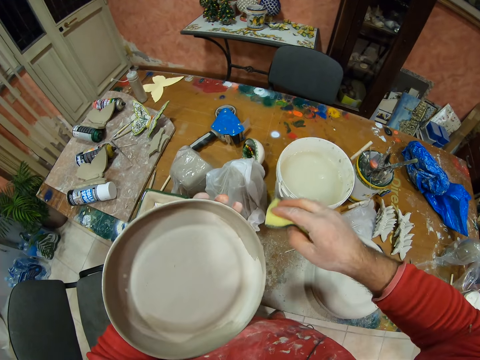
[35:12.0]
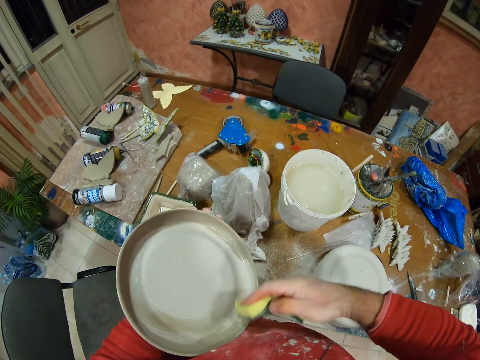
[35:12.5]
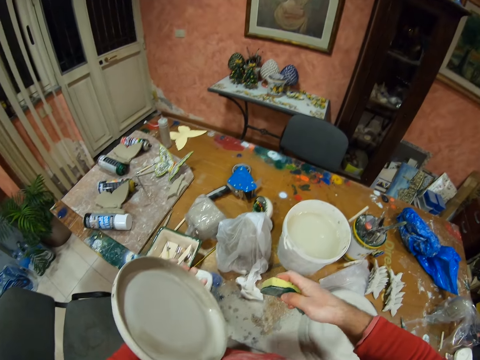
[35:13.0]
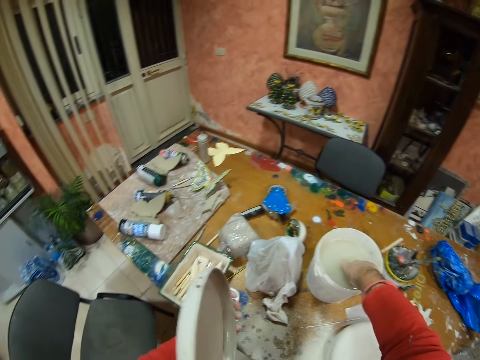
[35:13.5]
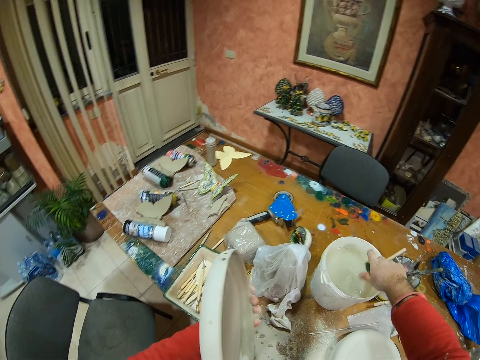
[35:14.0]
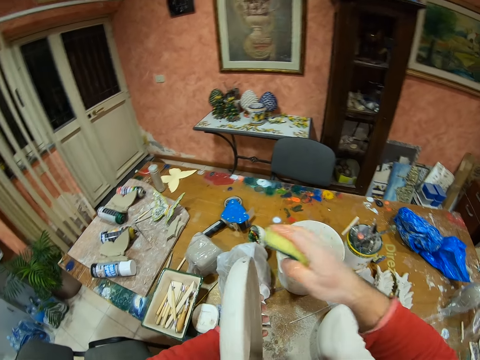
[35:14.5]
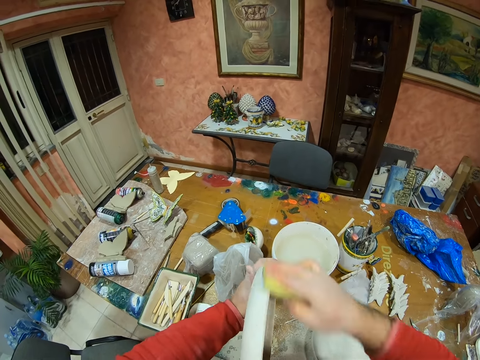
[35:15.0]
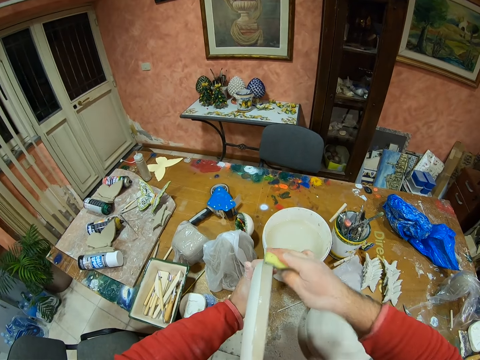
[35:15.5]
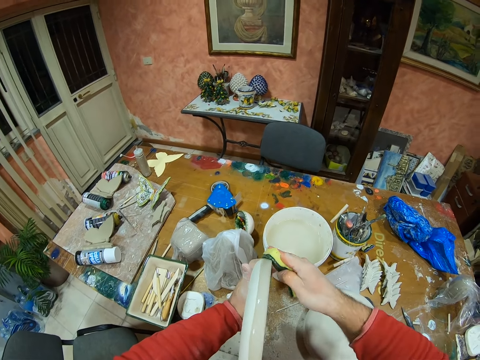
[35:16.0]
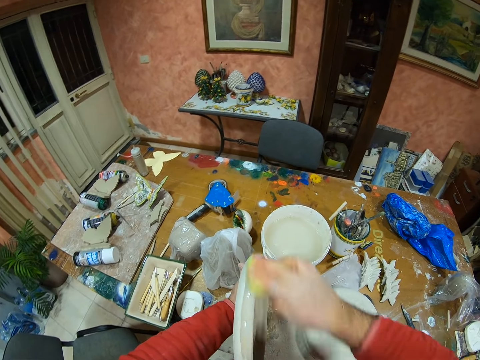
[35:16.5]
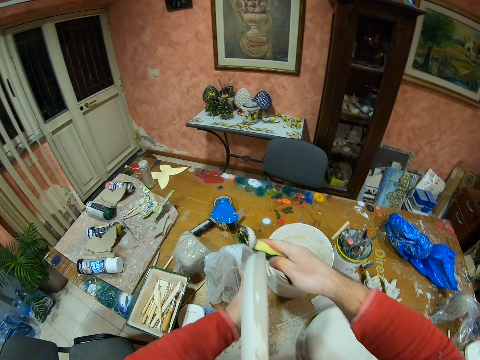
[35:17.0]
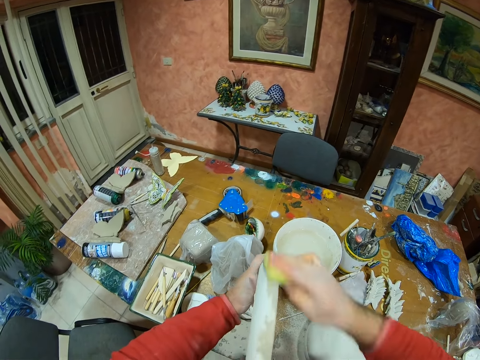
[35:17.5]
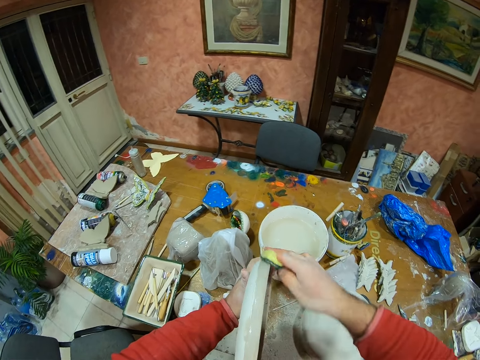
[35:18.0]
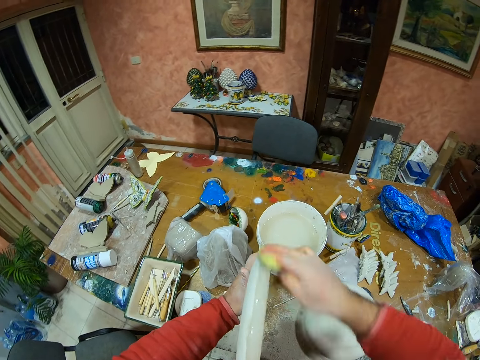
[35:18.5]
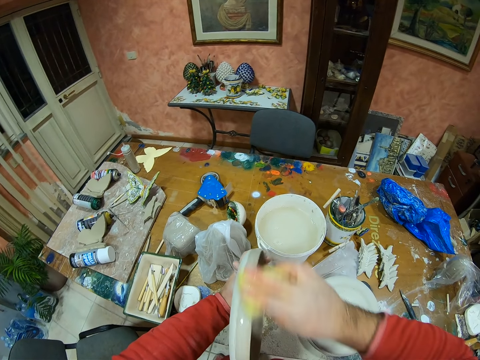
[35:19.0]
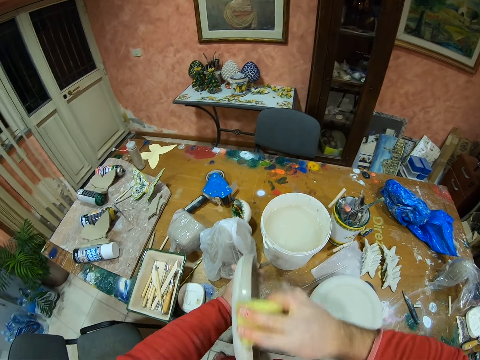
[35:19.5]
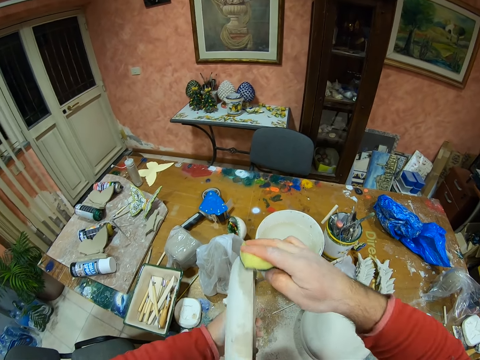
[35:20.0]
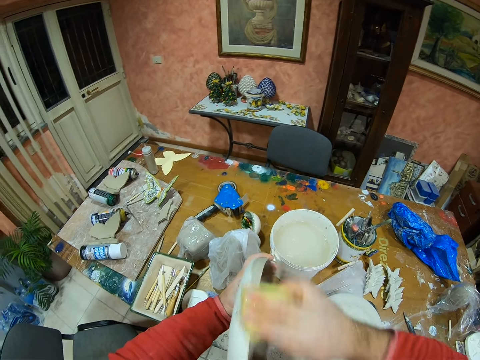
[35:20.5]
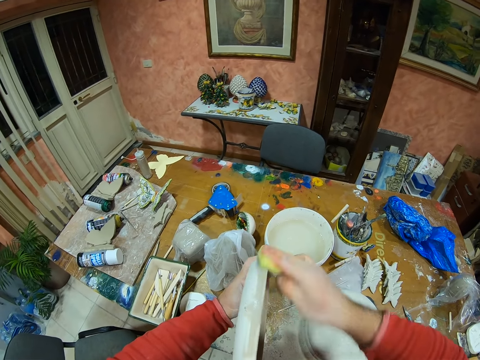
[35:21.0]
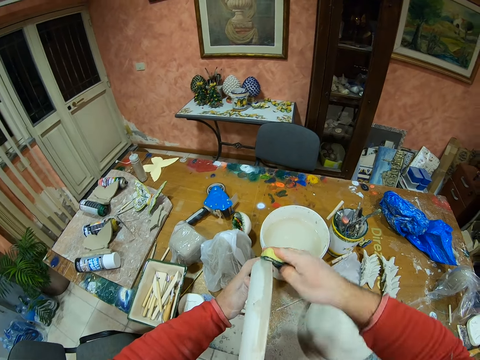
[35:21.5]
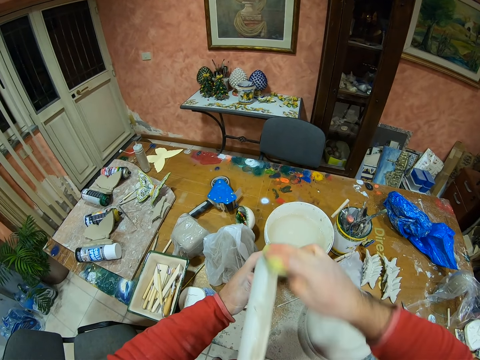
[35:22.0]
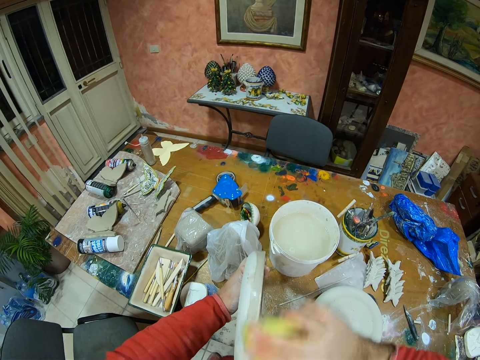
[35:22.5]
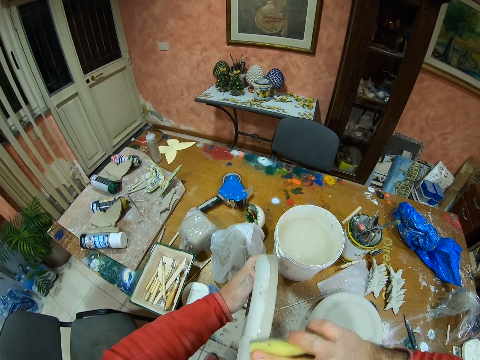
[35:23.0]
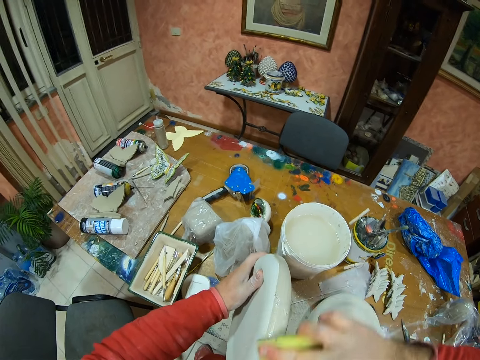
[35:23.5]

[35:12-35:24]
The camera wearer dips the sponge in the water. They polish a decor.

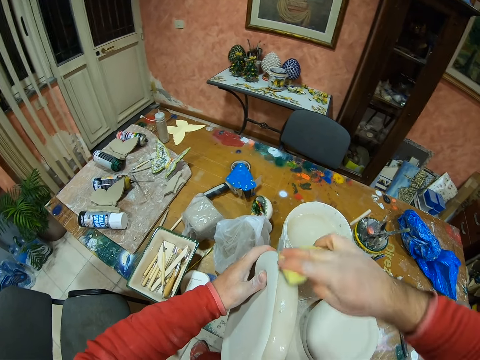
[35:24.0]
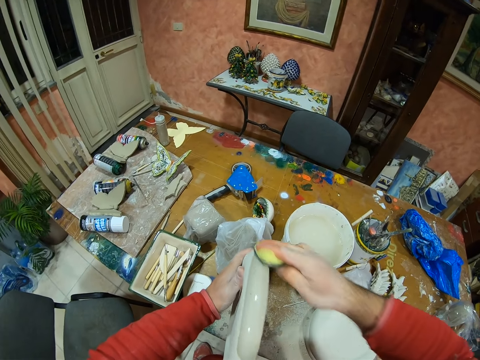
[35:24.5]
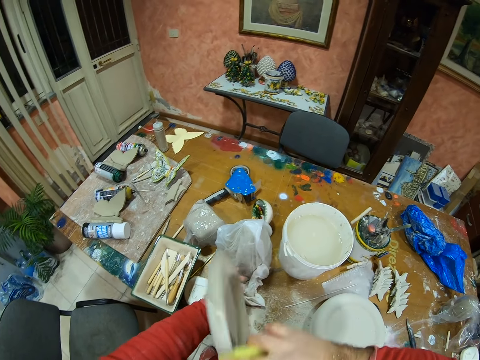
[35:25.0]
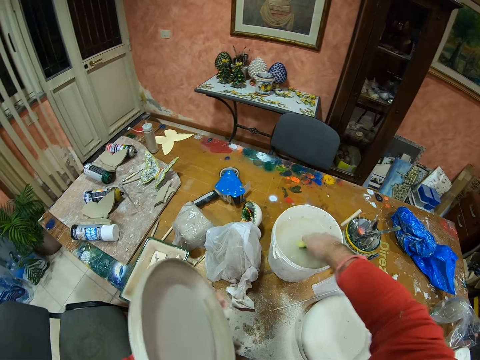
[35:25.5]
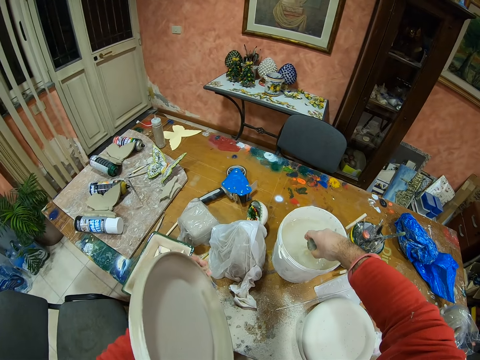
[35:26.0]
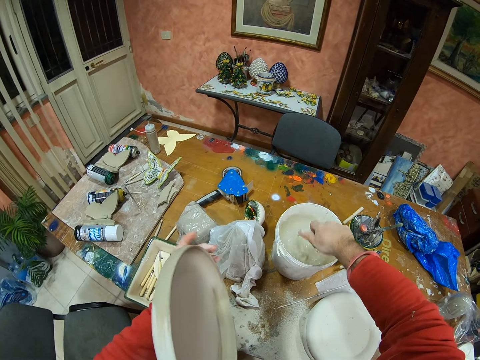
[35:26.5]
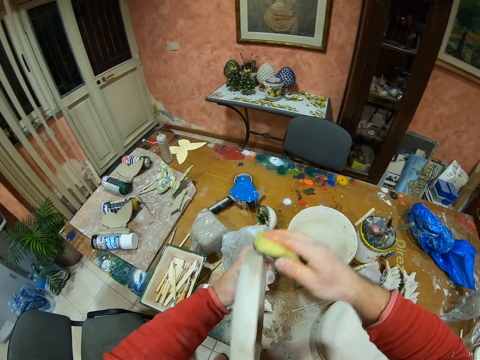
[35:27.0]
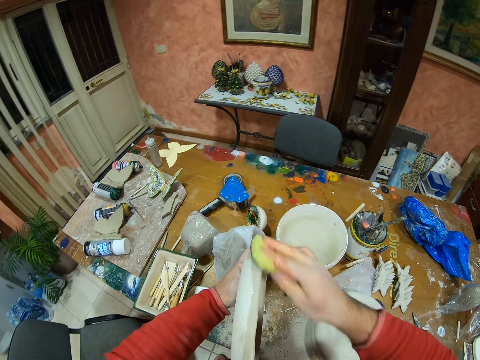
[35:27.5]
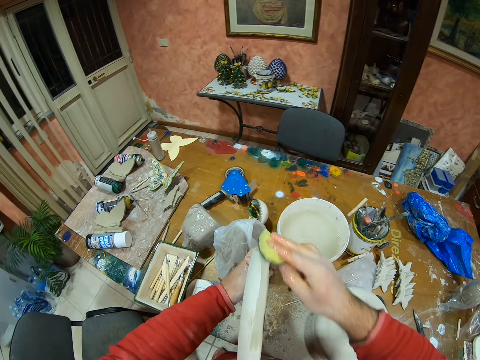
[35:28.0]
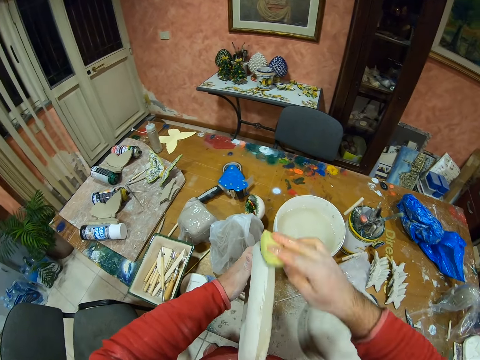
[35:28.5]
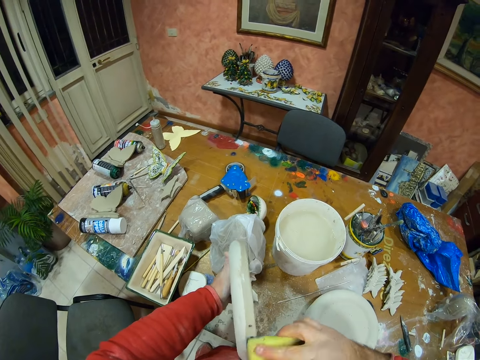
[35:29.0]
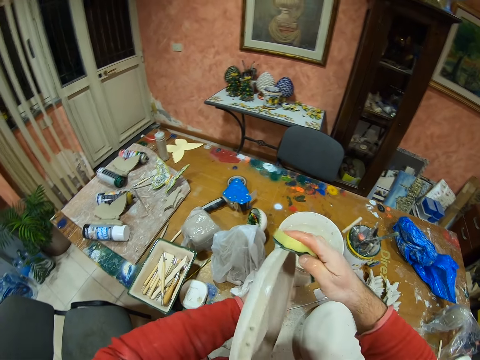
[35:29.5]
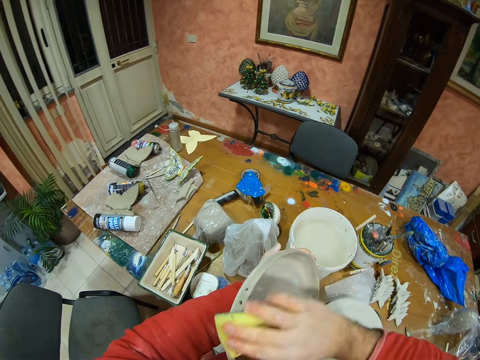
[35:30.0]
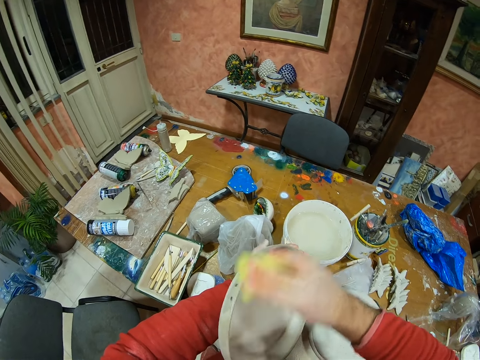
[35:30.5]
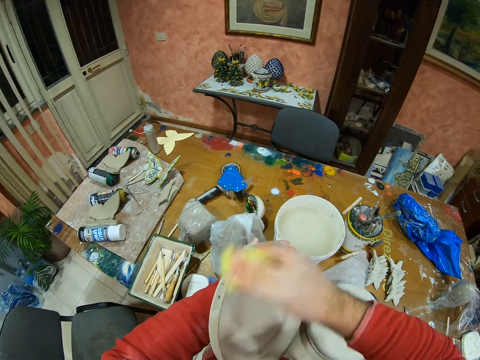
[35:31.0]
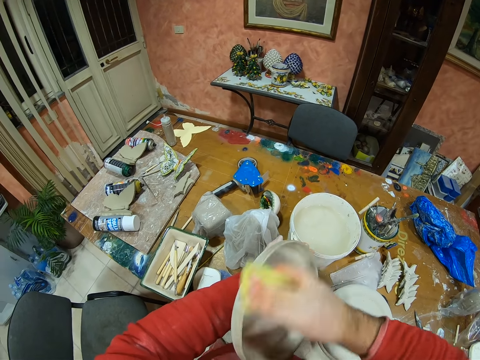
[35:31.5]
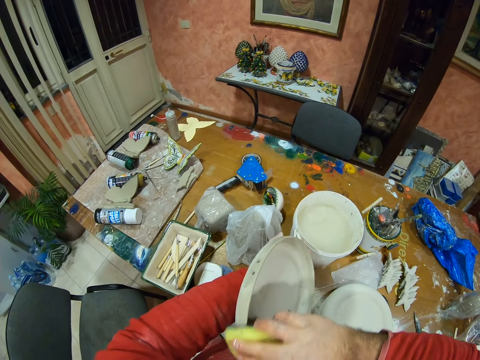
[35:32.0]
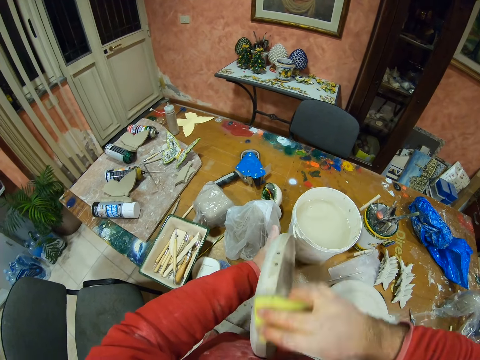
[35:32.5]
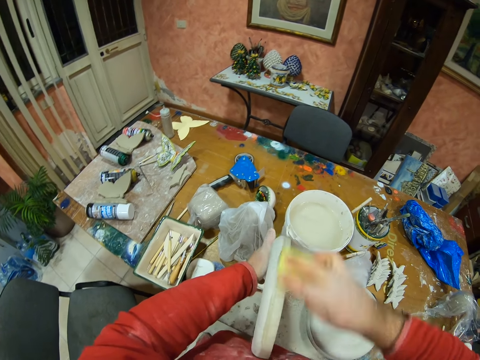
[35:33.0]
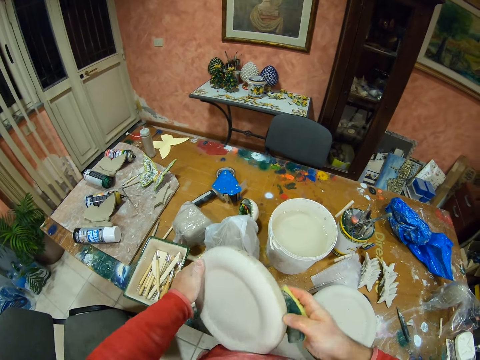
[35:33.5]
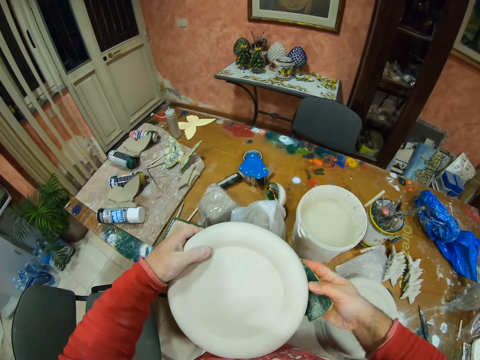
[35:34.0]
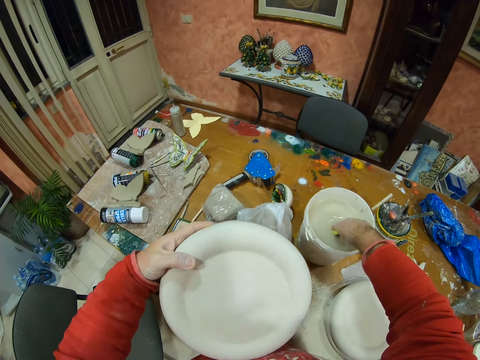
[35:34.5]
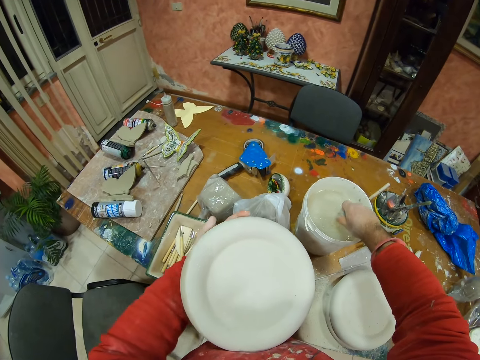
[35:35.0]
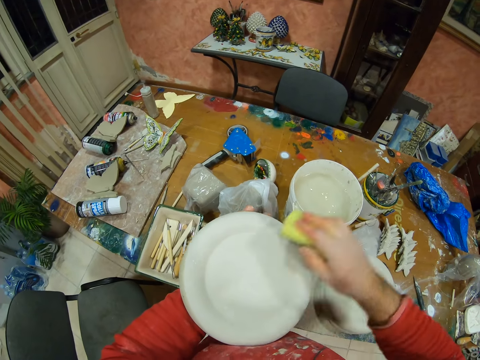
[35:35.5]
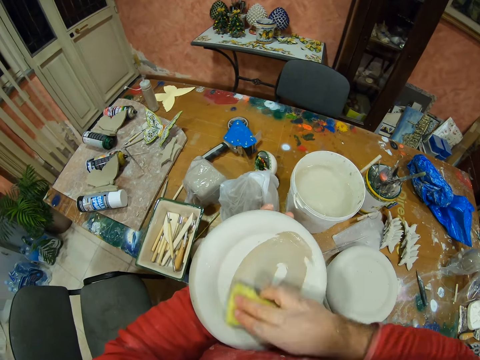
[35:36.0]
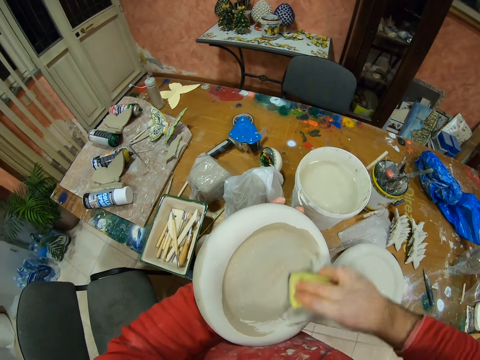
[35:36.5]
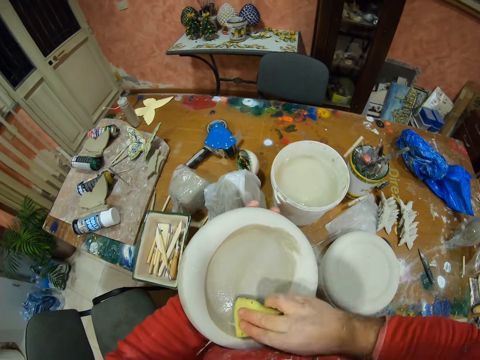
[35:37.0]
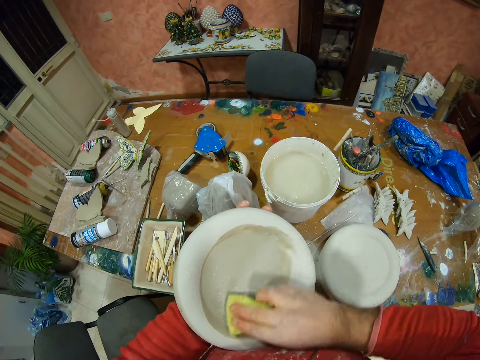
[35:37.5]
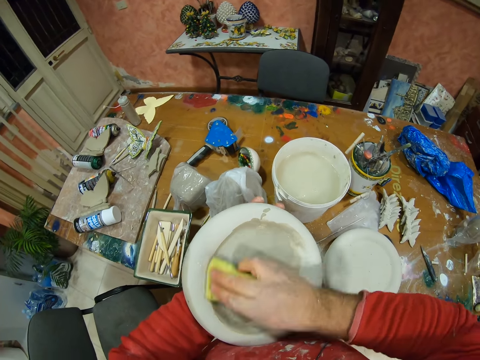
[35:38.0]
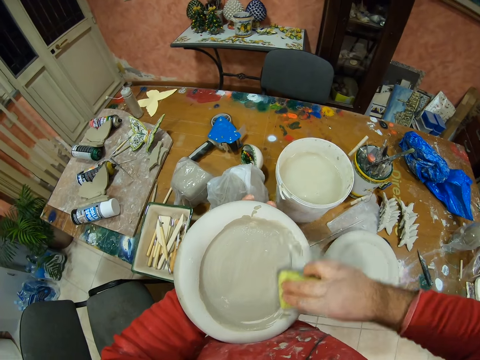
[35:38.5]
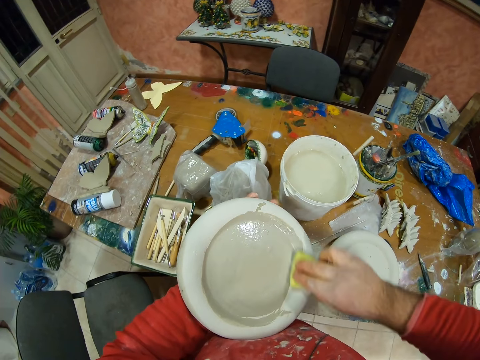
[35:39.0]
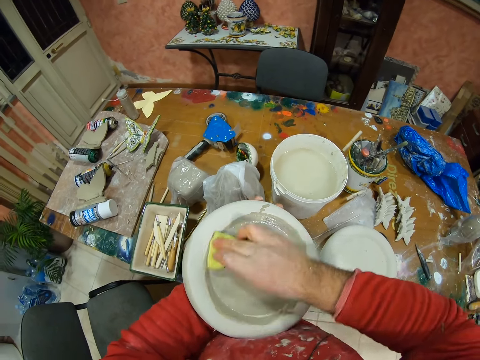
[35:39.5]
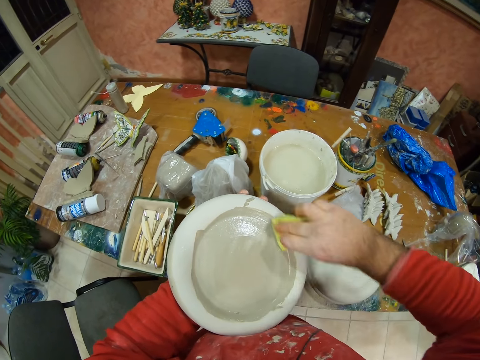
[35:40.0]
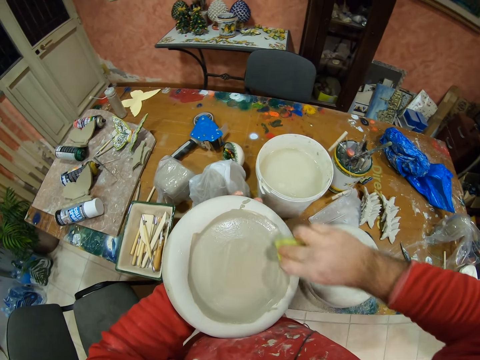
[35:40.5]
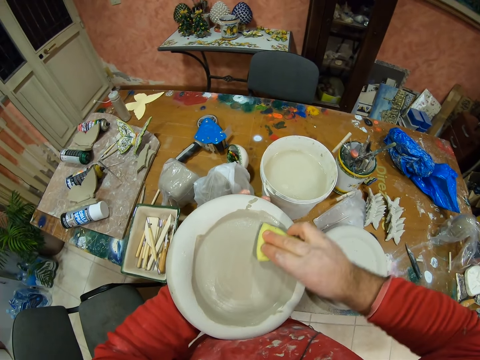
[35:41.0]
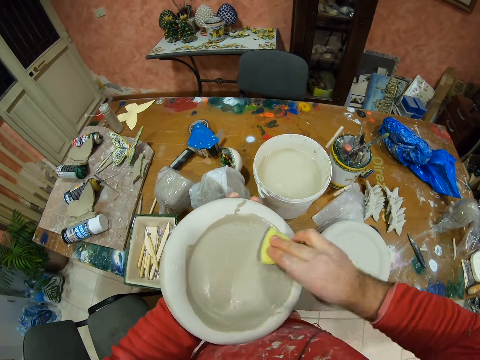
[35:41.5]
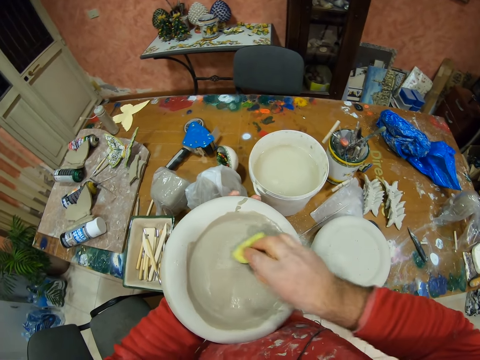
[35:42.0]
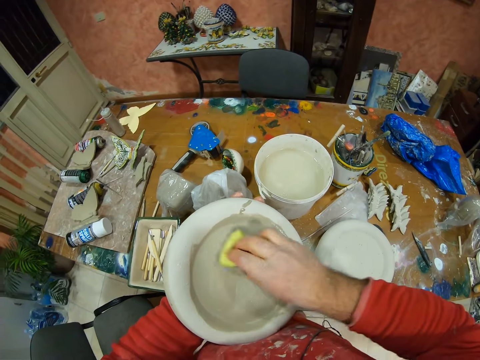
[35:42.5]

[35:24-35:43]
The camera wearer dips the sponge in the water. They polish a decor. They dip the sponge in the water. They polish the decor.
